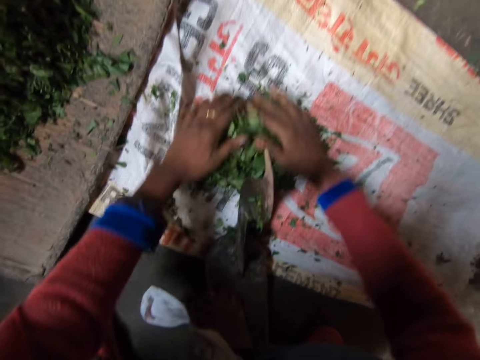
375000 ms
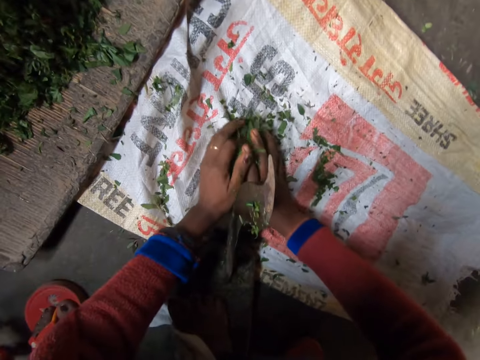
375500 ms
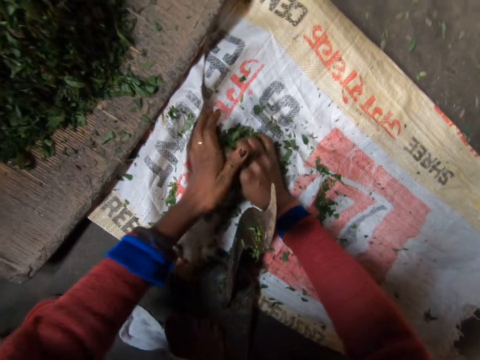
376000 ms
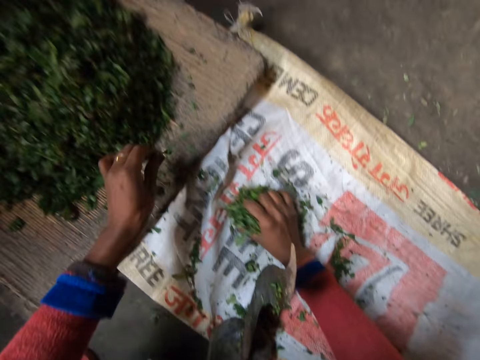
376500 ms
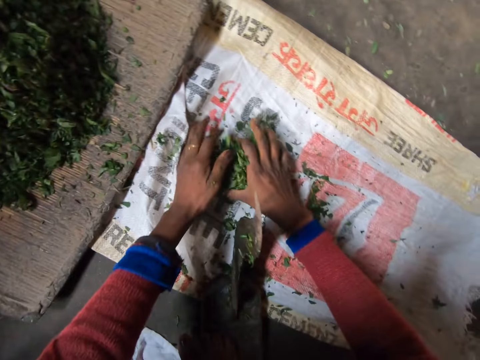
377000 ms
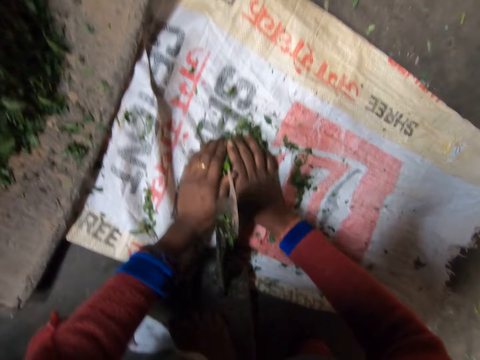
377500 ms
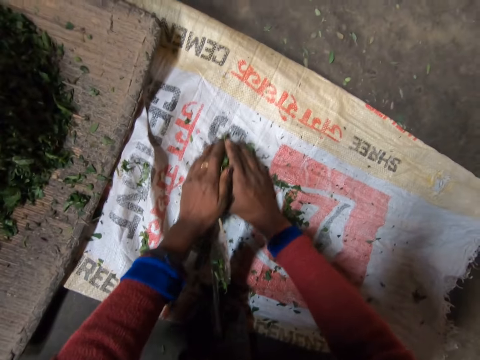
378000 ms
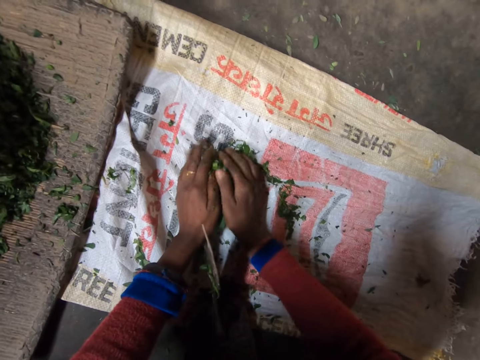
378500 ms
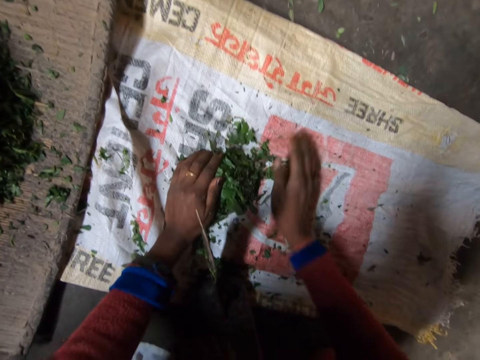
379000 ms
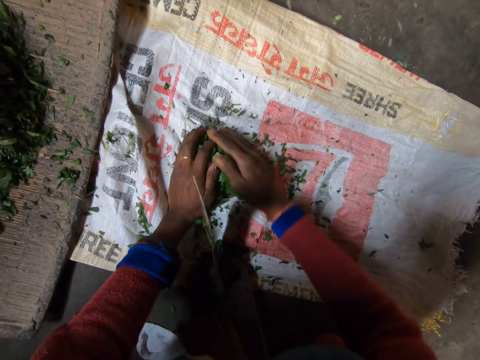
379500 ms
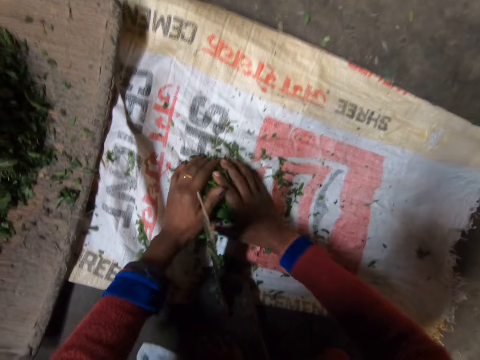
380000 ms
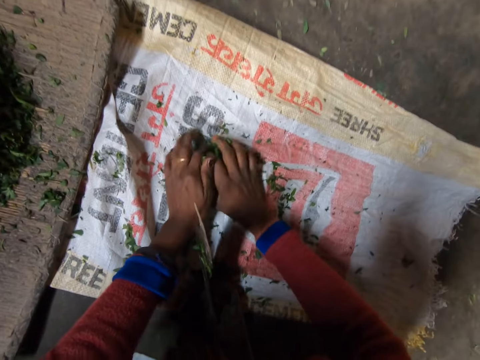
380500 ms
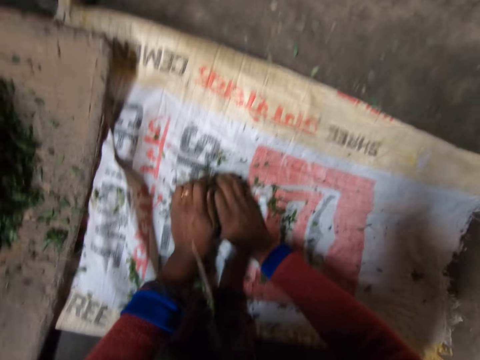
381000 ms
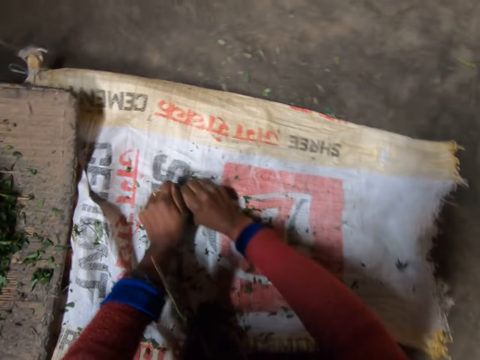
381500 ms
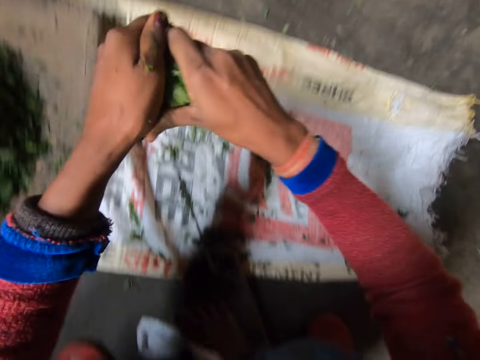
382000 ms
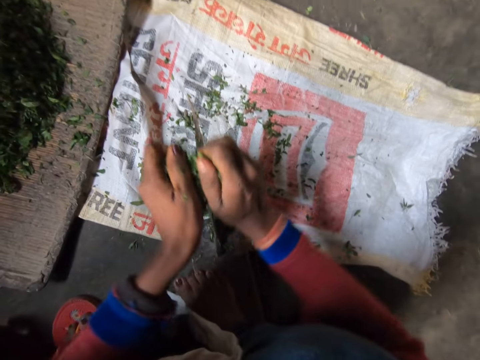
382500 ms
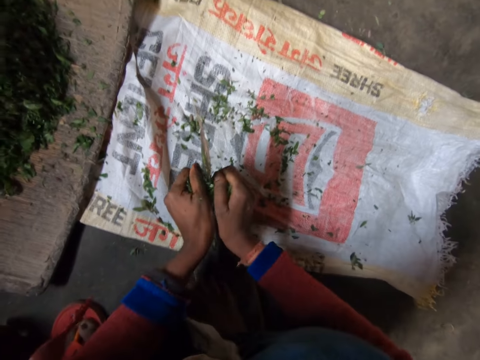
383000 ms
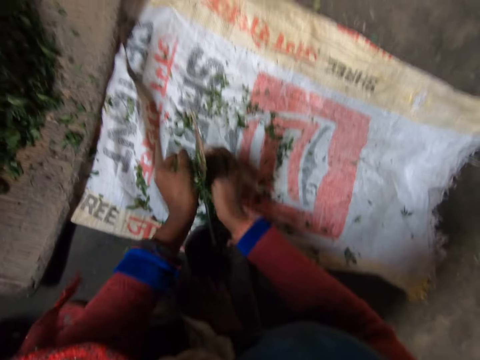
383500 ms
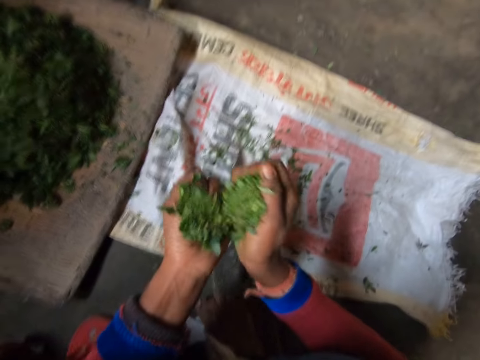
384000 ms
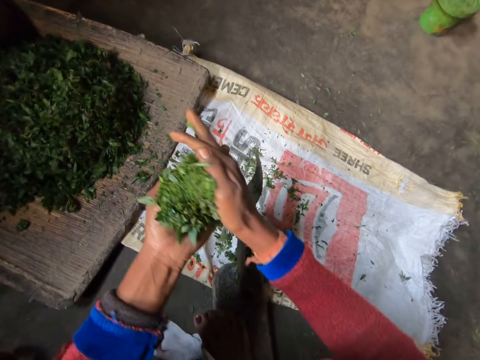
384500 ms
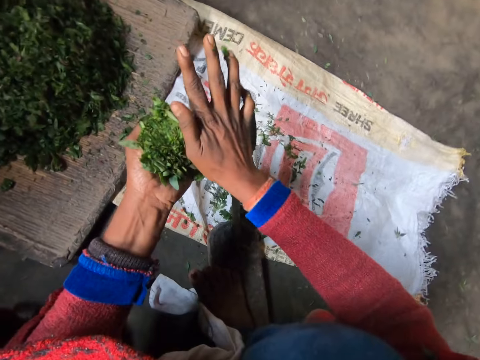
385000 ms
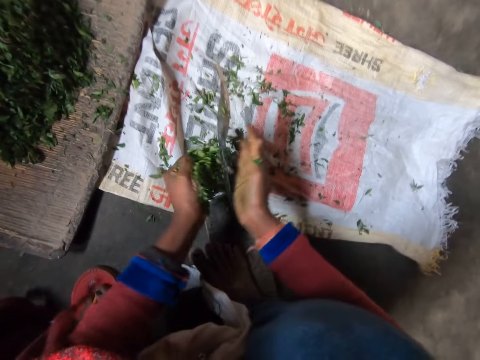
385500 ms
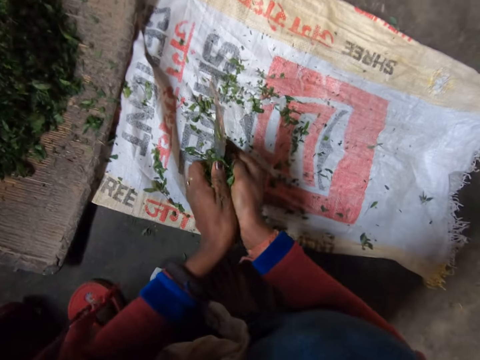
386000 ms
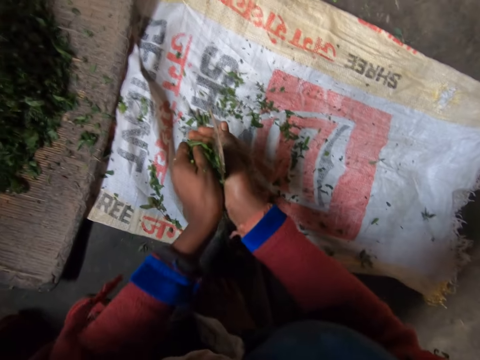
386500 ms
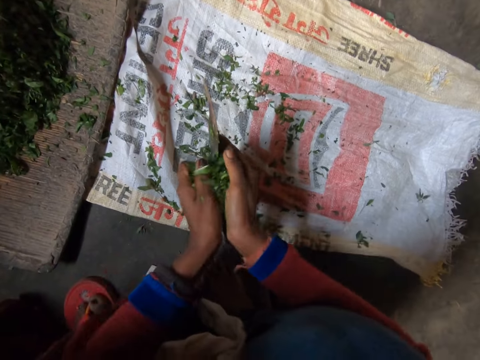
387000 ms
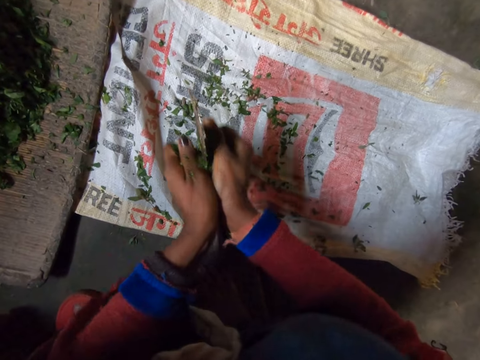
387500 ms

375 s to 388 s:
The camera wearer rolls the vegetable. They pick a vegetable. They drop the vegetable on the sack. They roll the vegetables. They move the vegetables. They align the vegetables. They pick the vegetables. They cut the vegetables with a boti knife. They hold the vegetables with one hand. They cut the vegetables with the boti knife.

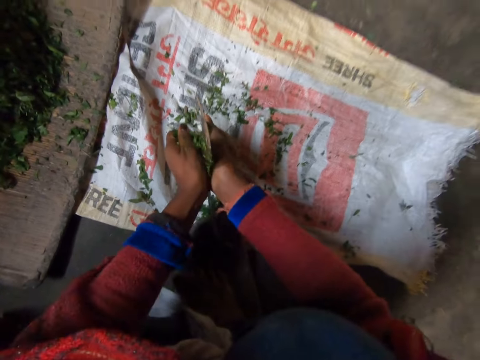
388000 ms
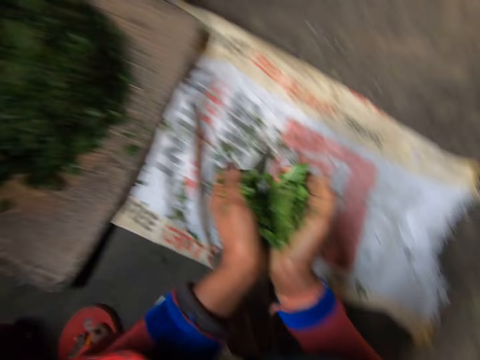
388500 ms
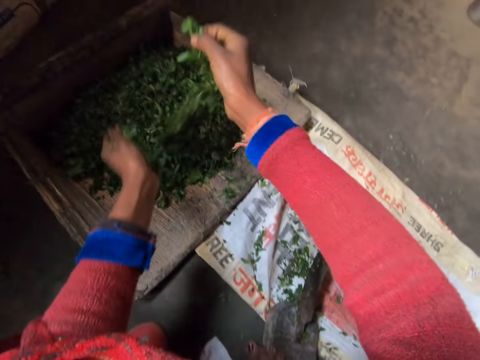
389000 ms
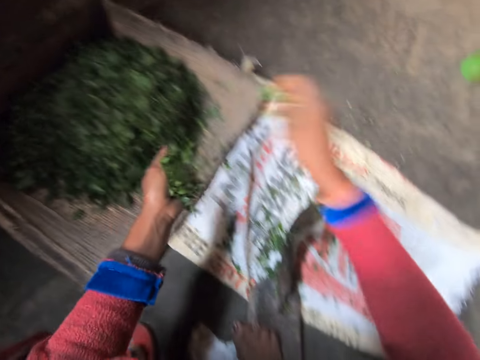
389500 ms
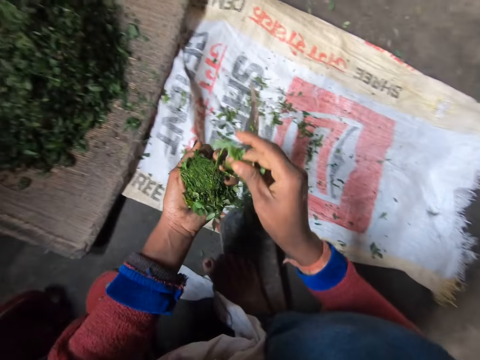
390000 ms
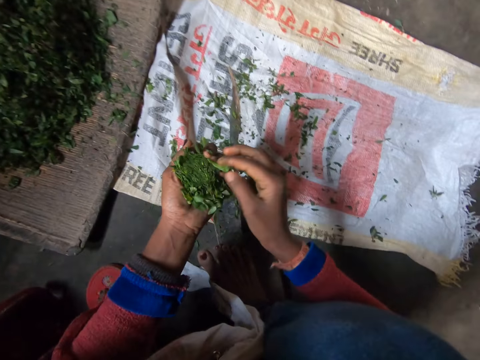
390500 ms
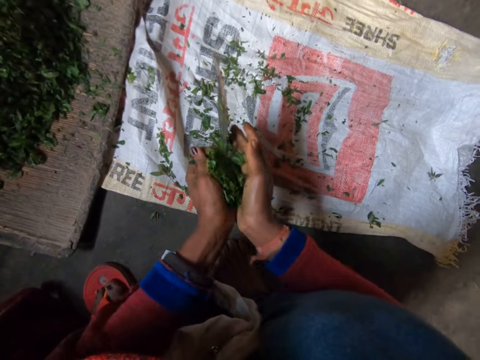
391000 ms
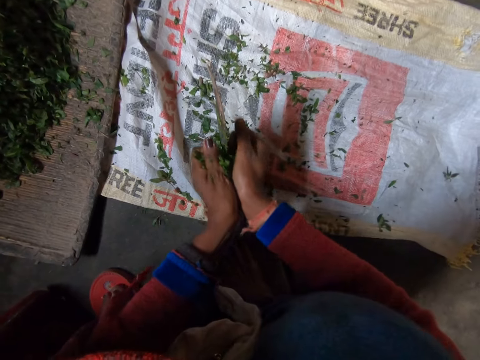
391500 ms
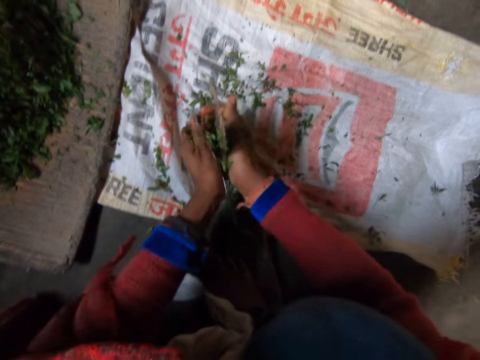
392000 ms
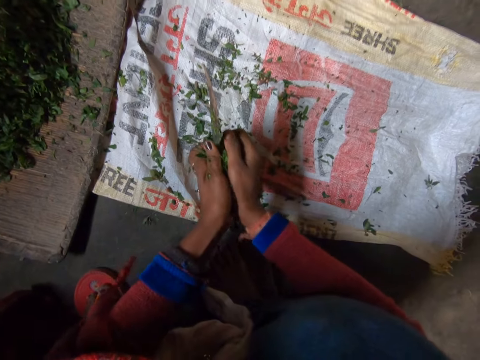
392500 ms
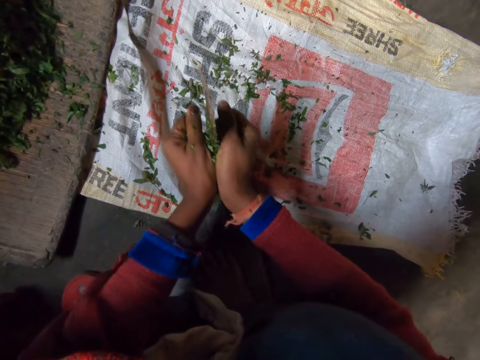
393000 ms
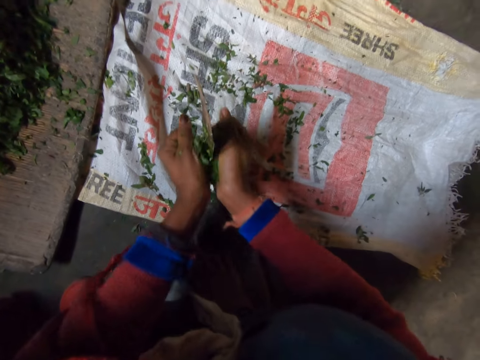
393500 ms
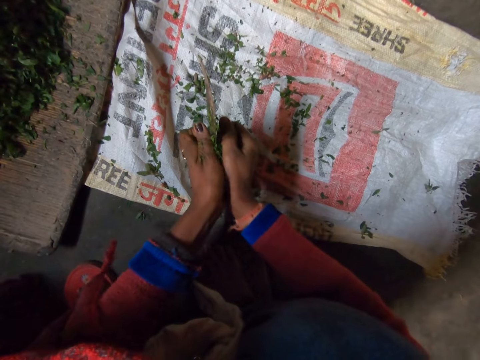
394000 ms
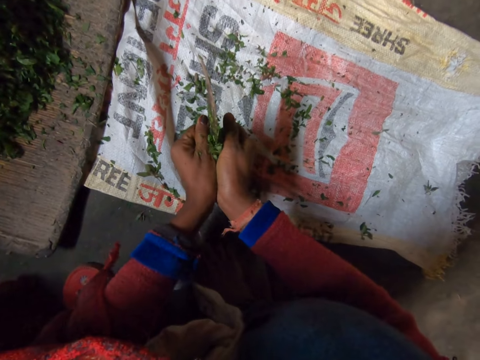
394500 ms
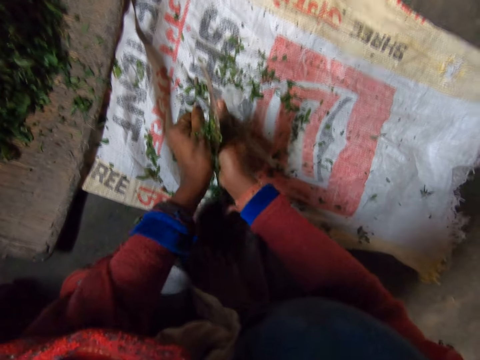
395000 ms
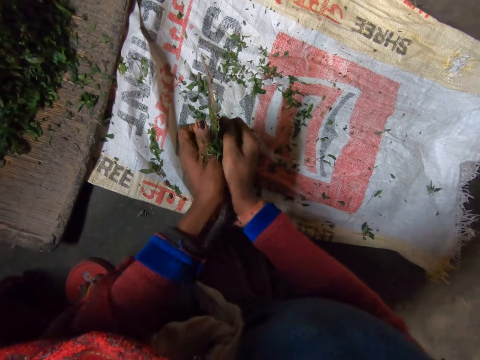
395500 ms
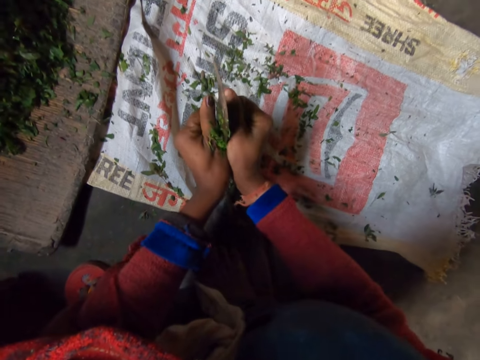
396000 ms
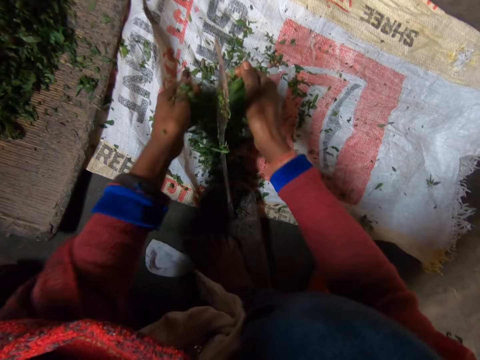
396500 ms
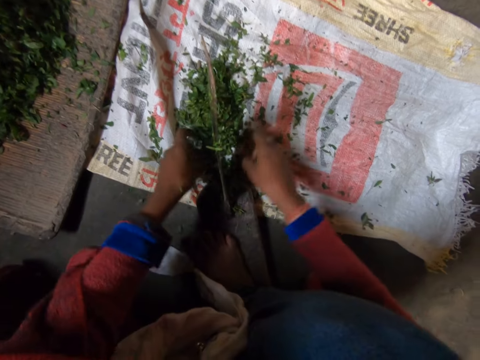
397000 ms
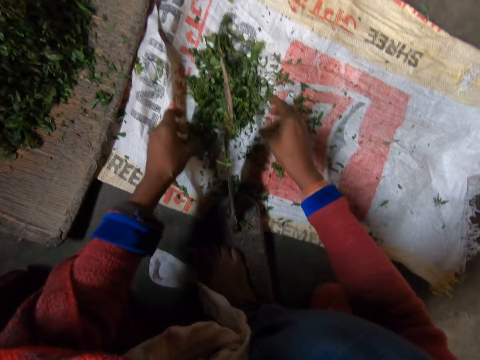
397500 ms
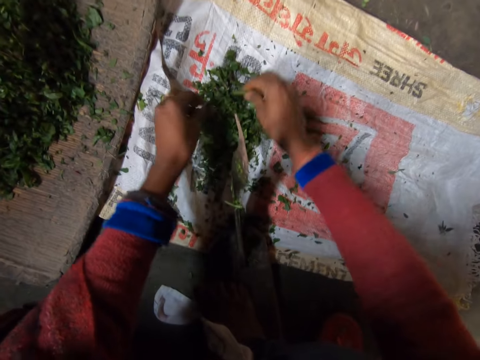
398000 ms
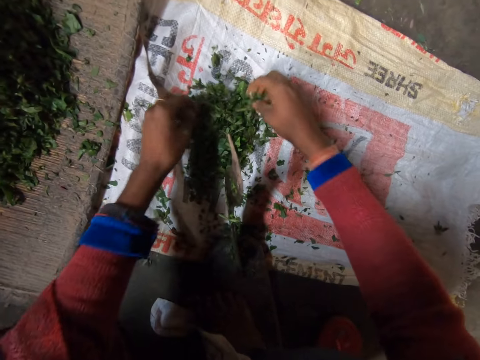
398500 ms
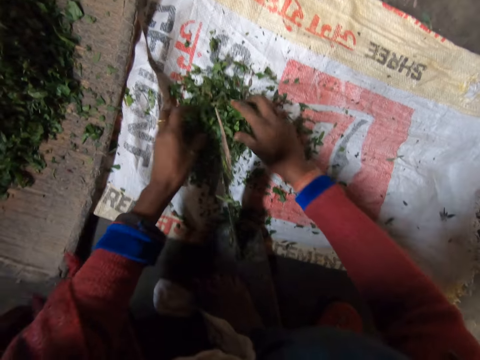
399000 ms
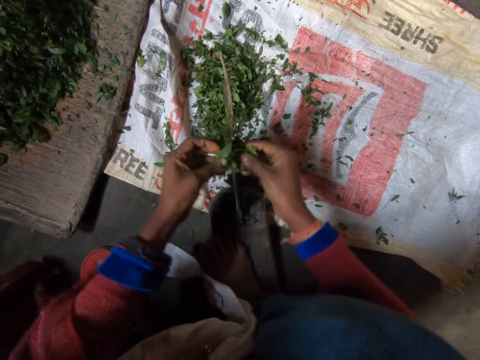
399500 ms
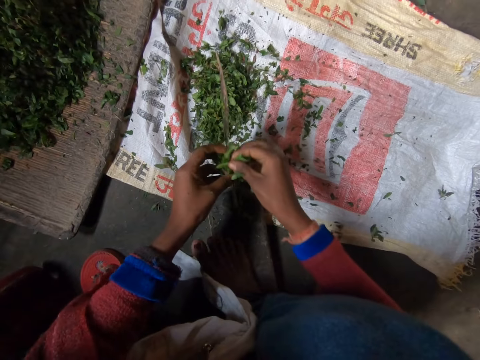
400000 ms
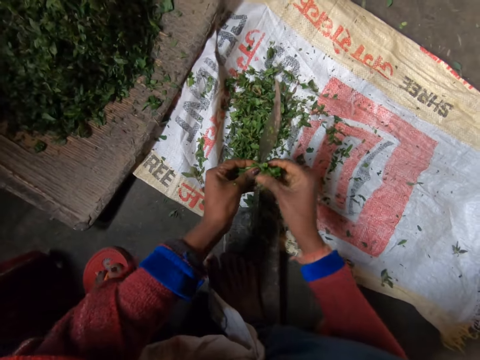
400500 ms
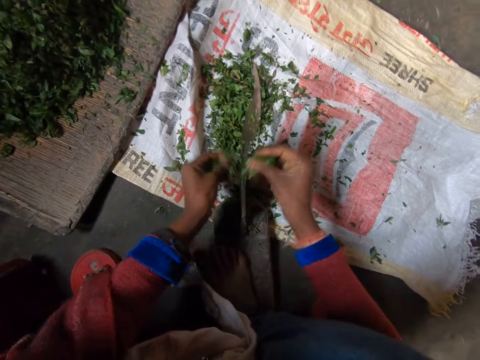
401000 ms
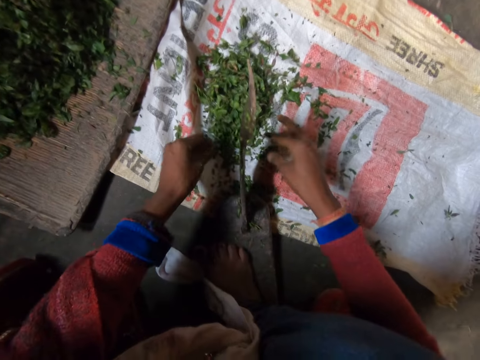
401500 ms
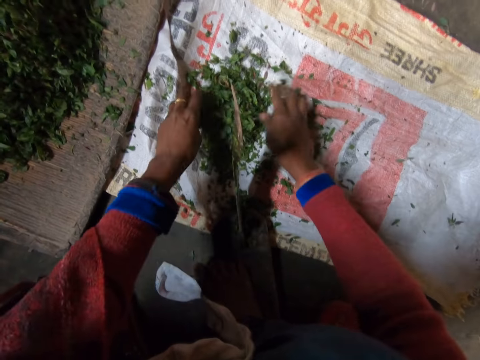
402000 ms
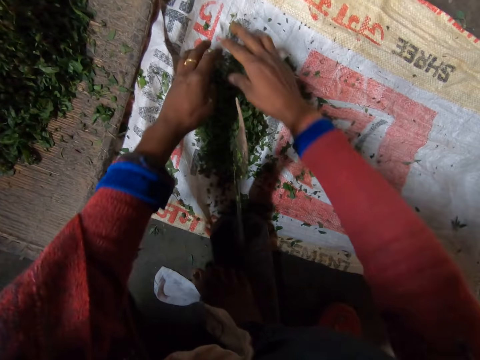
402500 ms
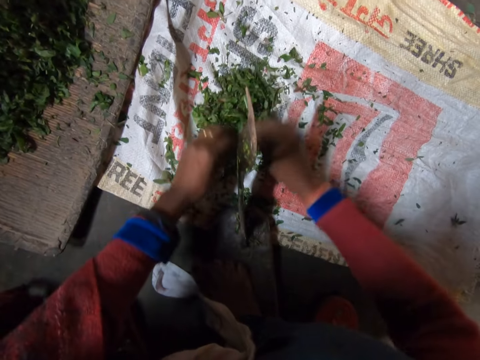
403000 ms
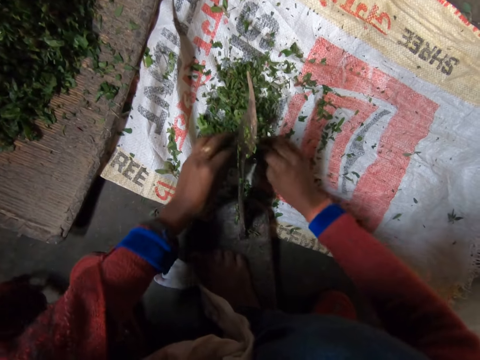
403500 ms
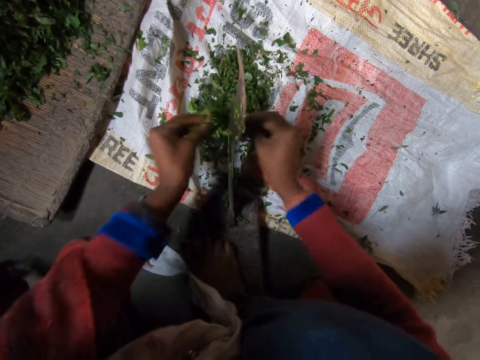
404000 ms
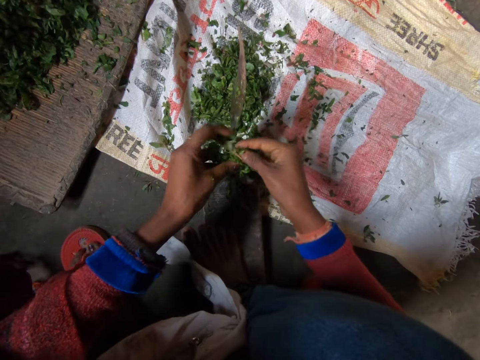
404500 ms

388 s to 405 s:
The camera wearer drops the vegetables on other vegetables. They align the vegetables on the hand. They cut the vegetables with a boti knife. They drop the vegetables on the sack. They move the vegetables. They pick some vegetables. They hold the vegetables with both hands. They cut the vegetables with the boti knife. They drop the vegetables on the sack. They pick some vegetables. They hold the vegetables with both hands. They pick the green vegetables.
